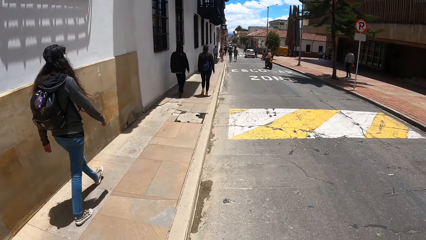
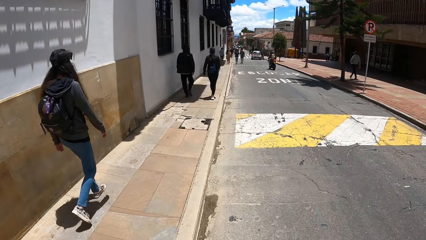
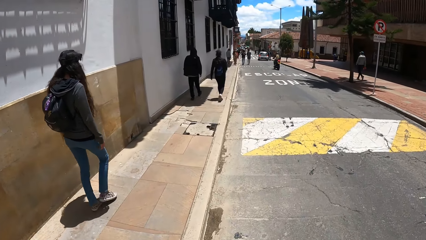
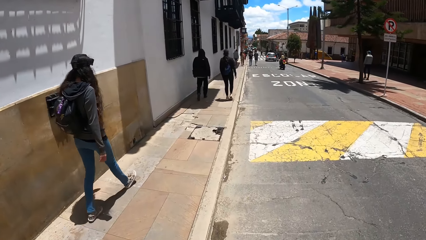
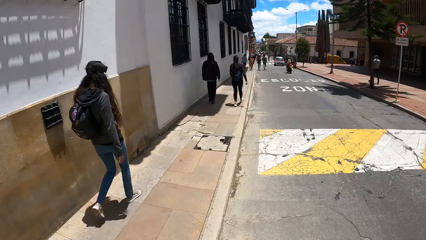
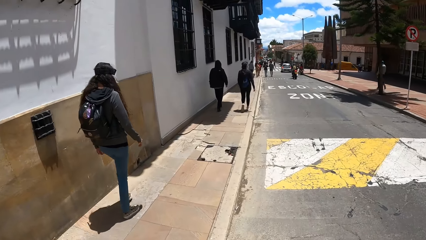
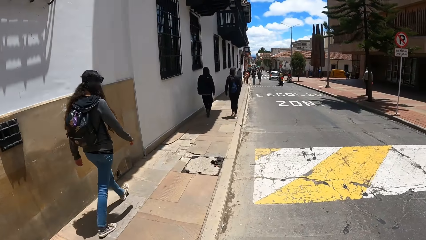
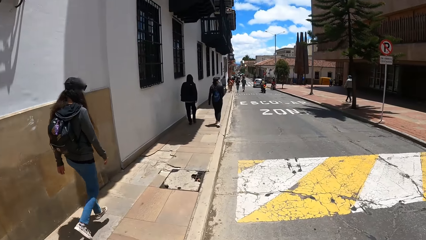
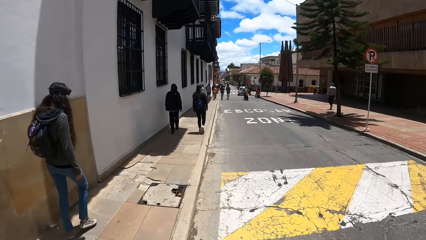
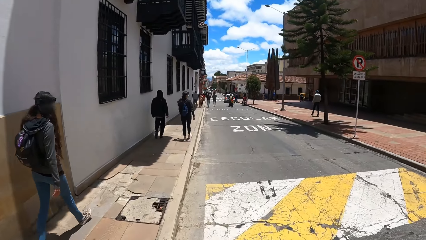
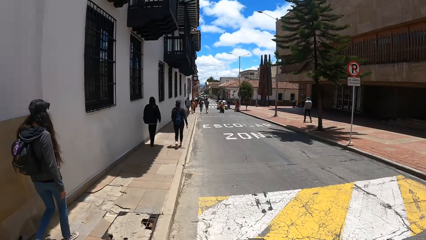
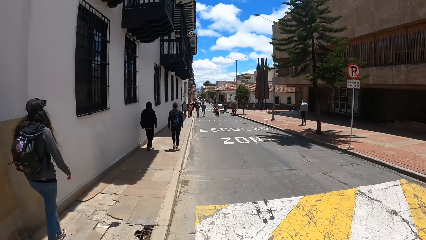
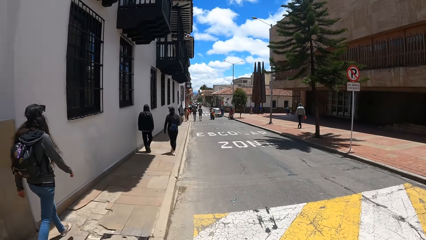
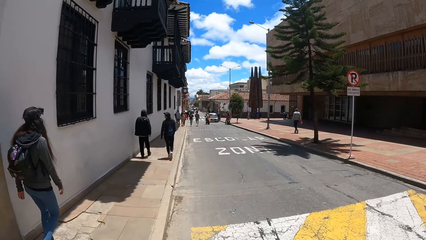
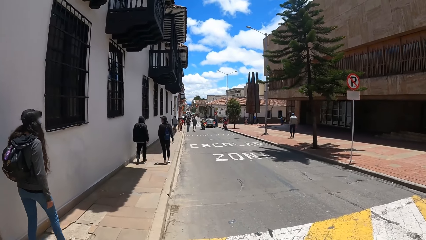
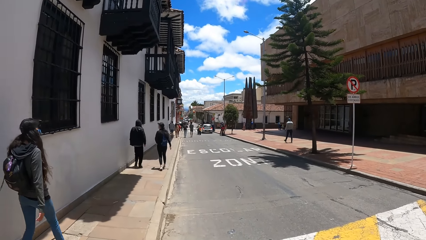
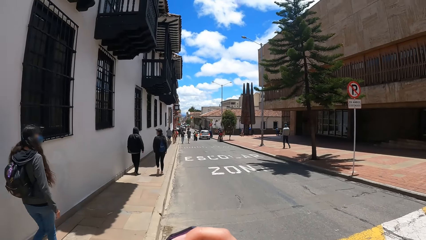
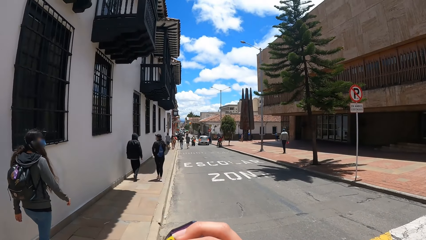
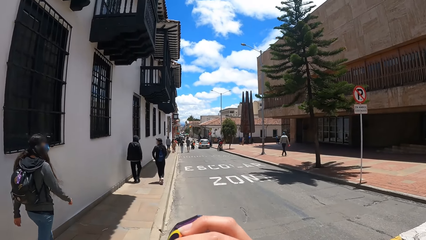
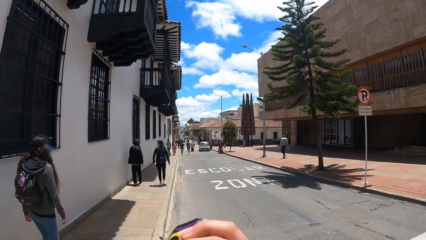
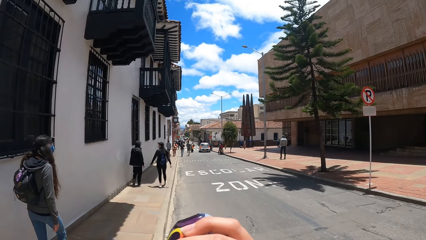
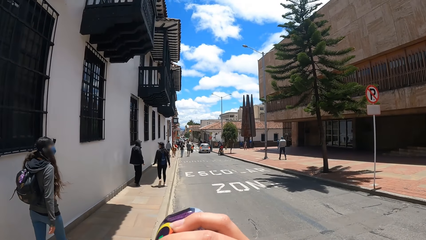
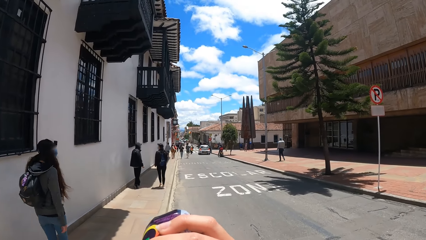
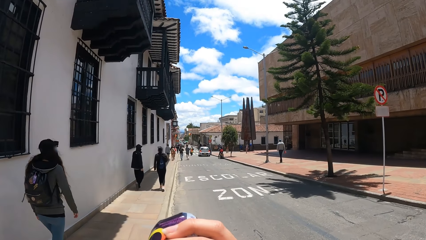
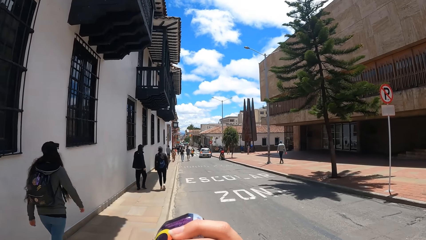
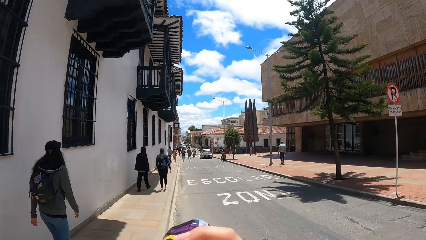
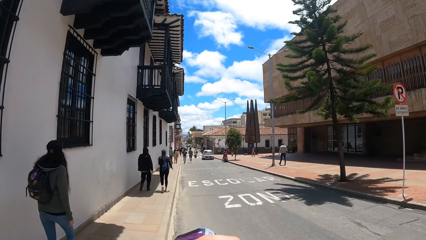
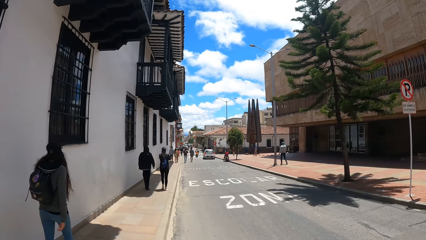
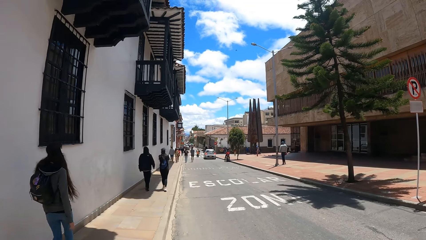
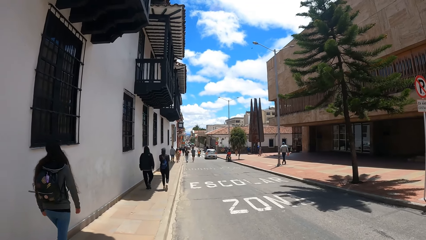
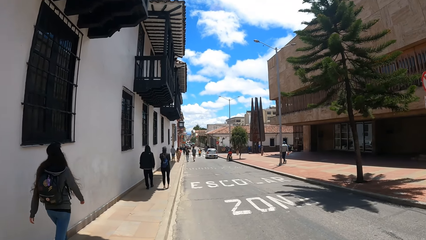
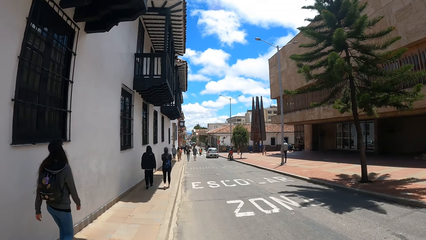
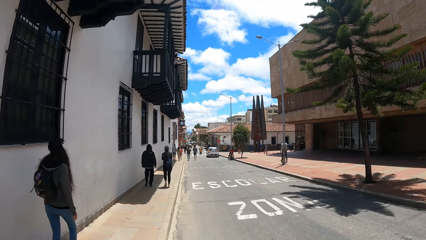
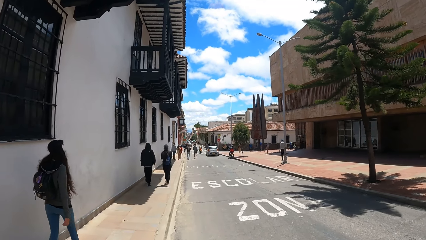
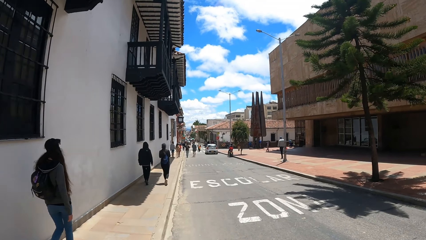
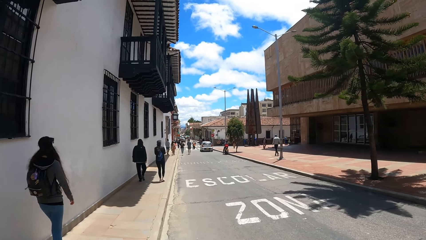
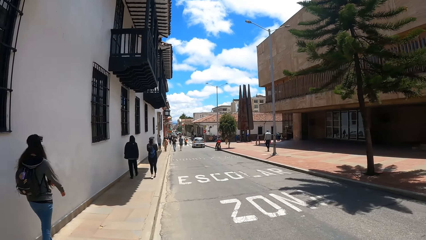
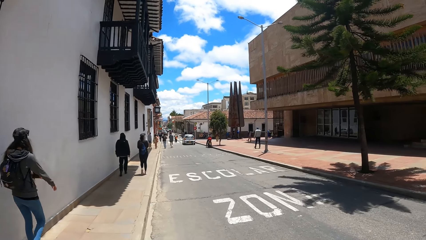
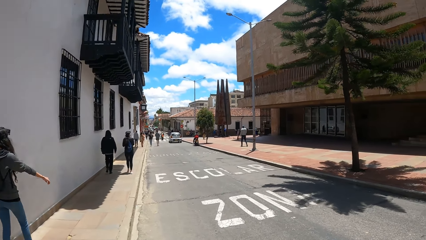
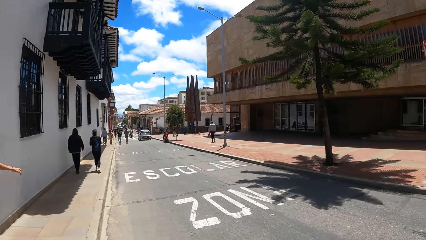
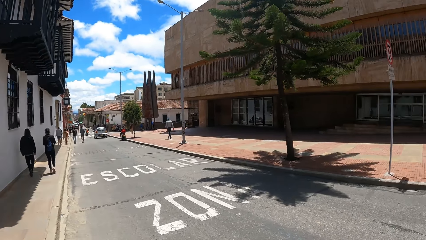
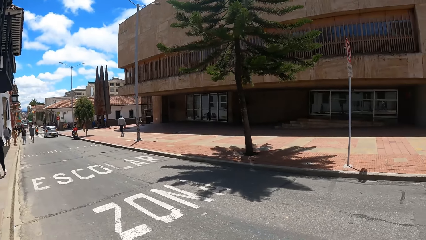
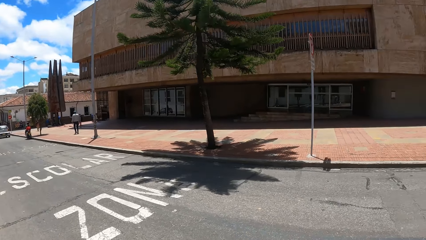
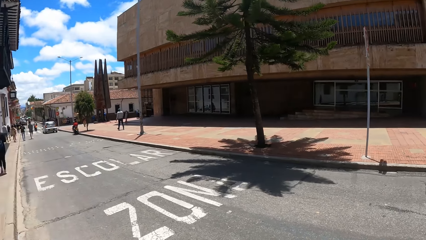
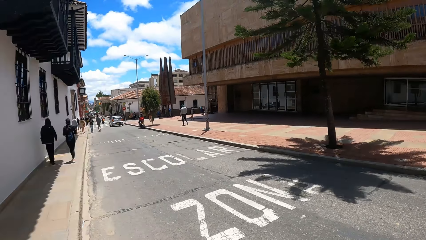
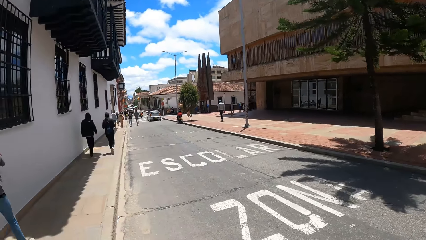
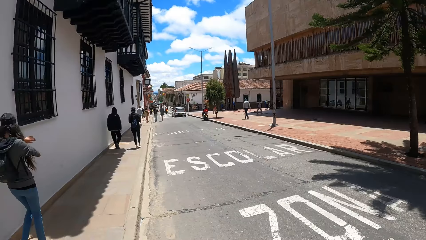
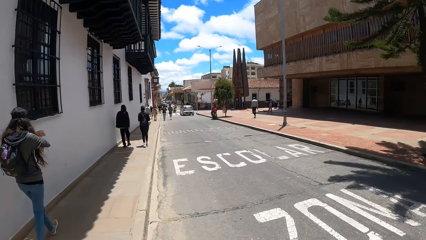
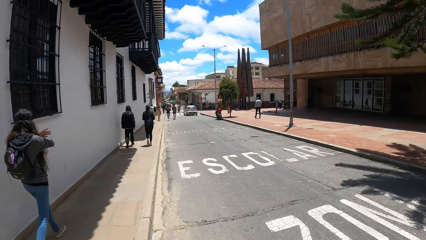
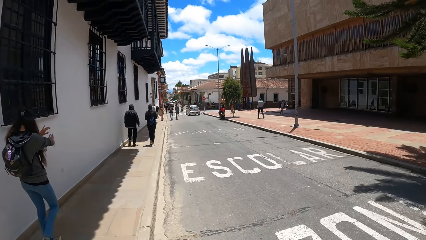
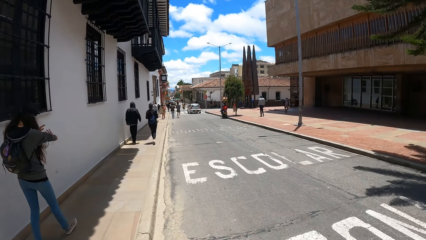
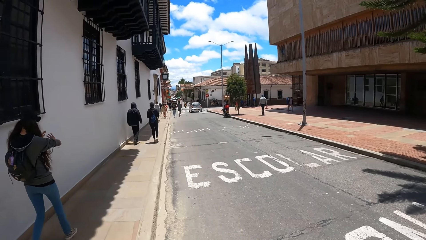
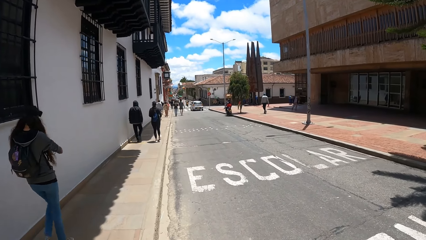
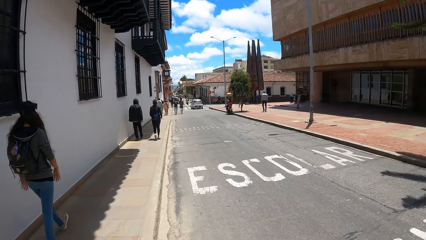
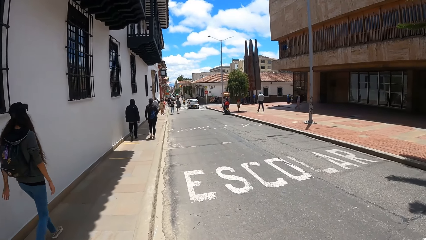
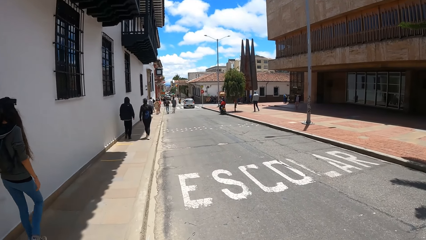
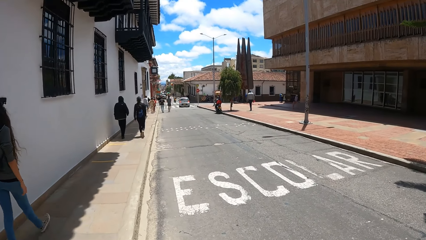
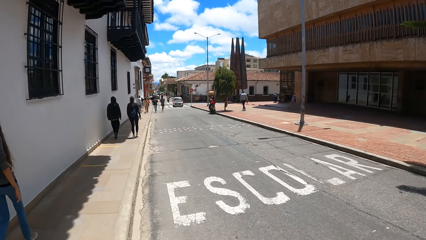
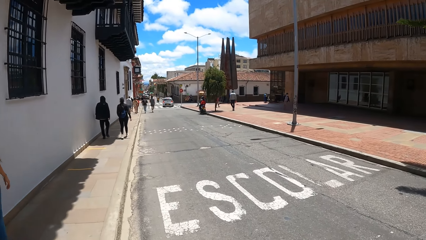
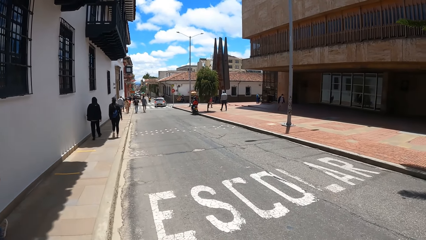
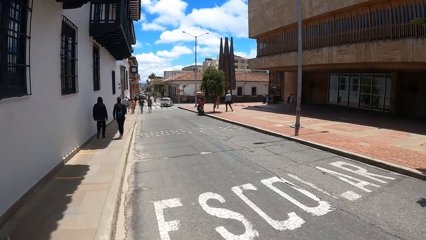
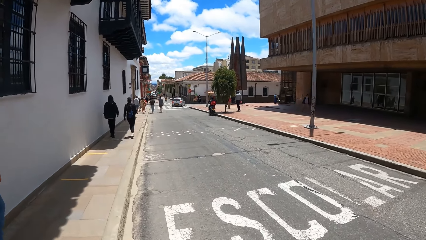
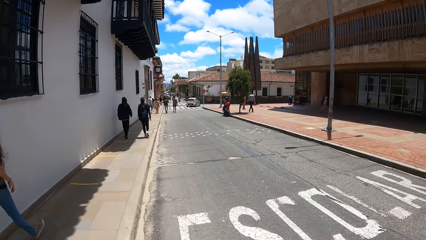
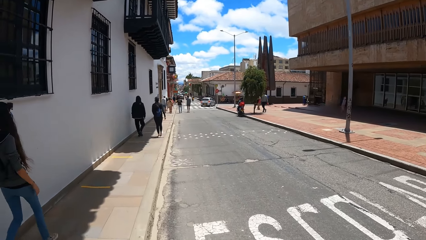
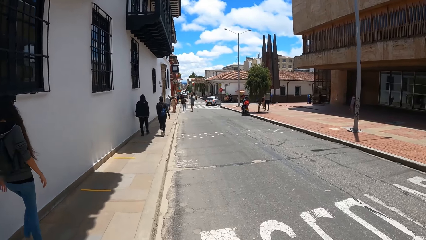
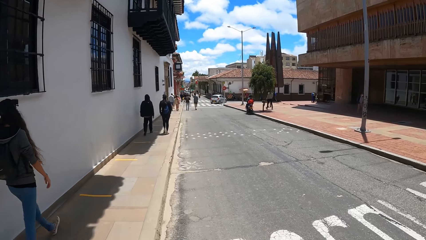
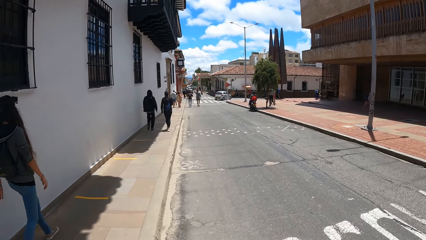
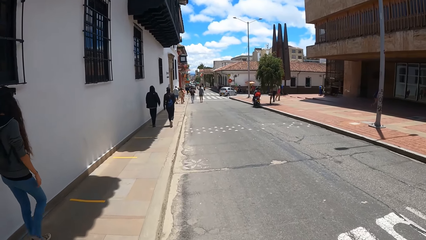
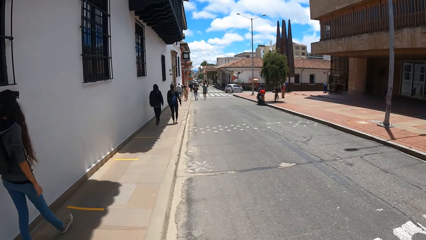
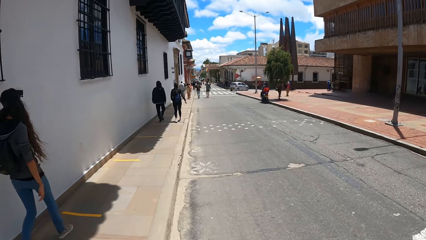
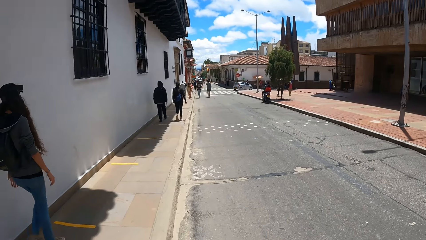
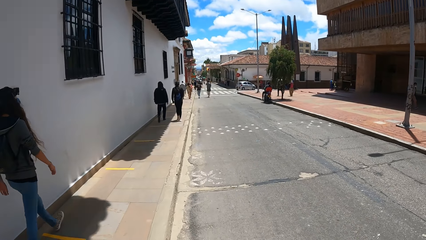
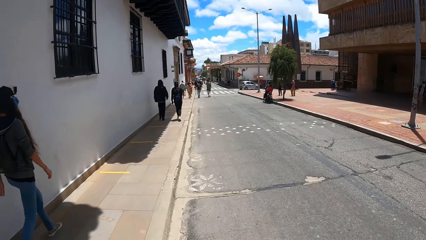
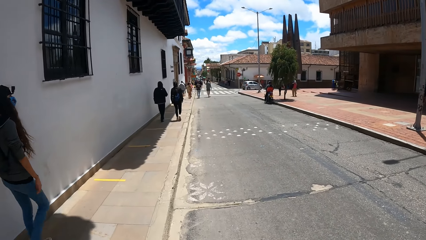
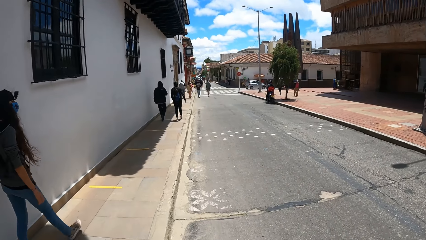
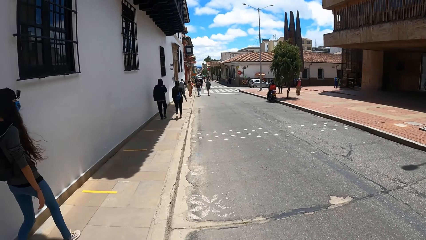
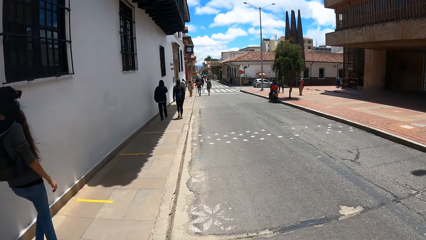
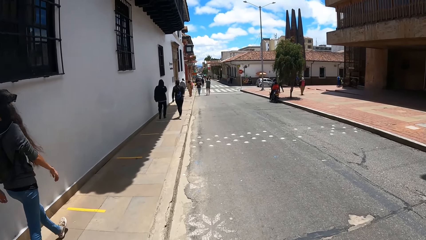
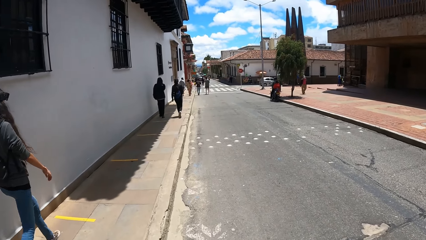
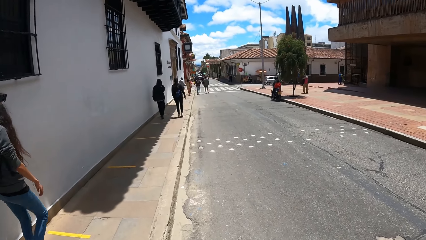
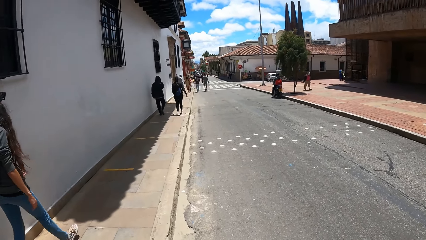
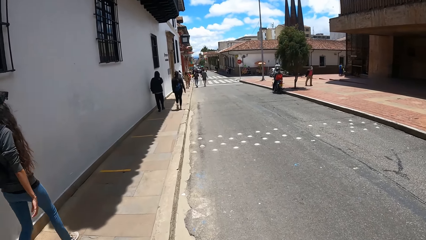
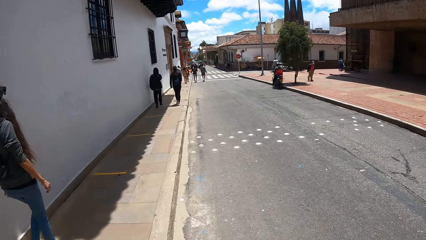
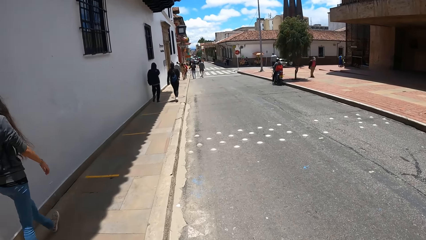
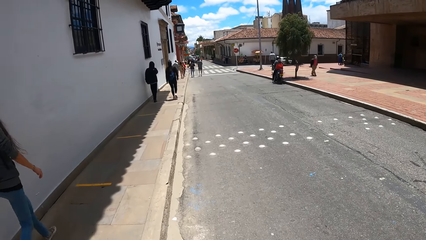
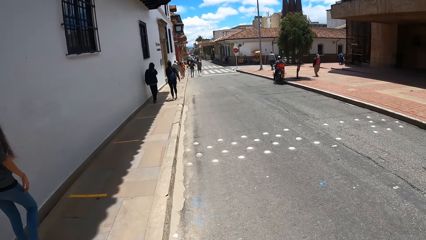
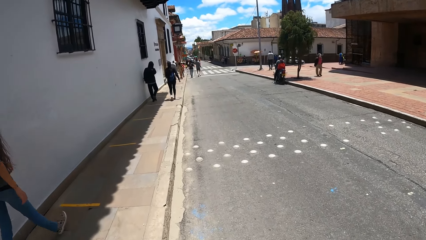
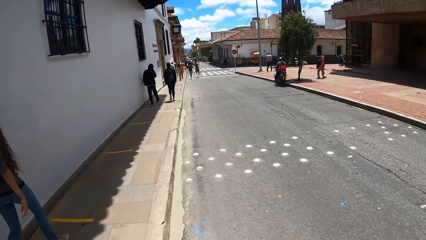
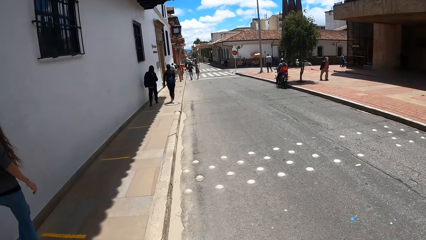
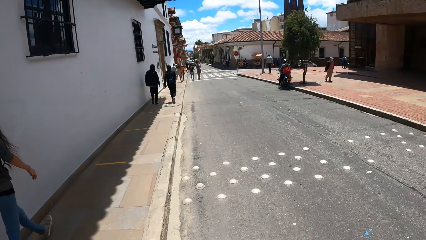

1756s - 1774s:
The camera wearer drinks from the water bottle in his right hand. He walks in the street. The lady adjusts her long sleeve on her right hand with her left hand.
